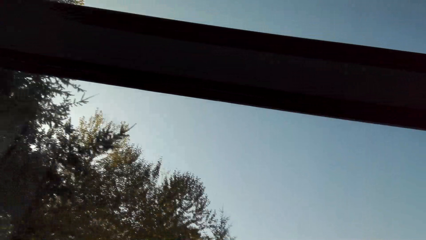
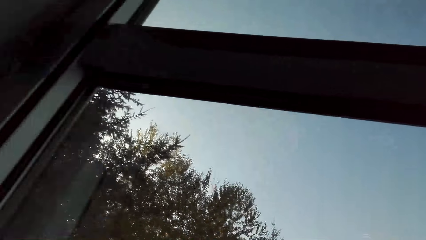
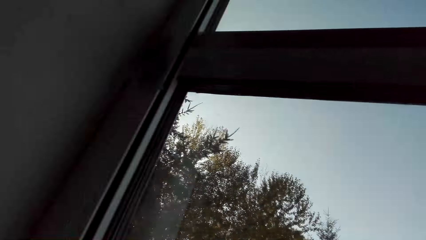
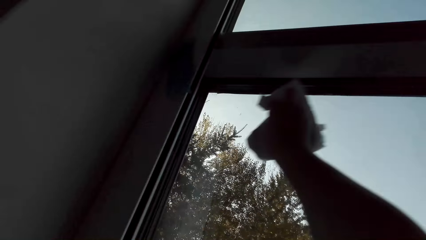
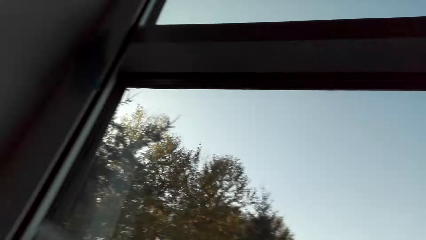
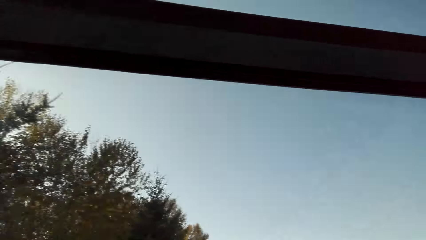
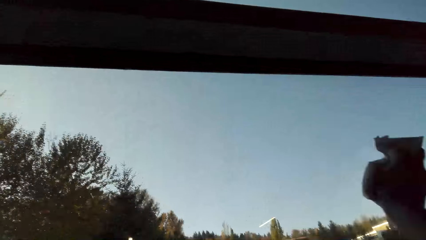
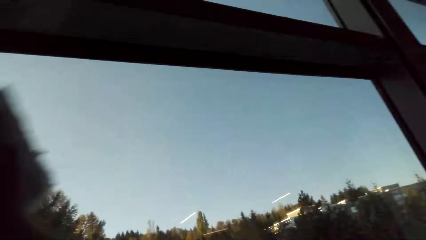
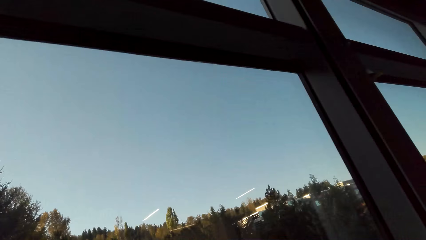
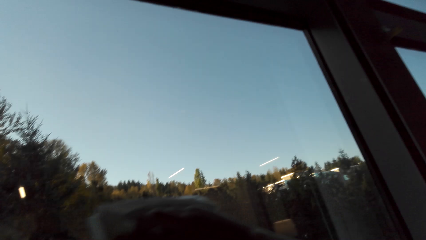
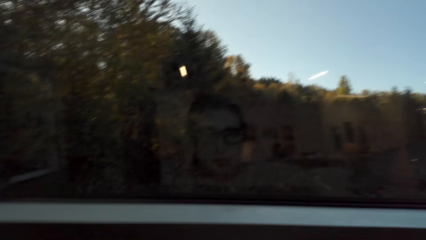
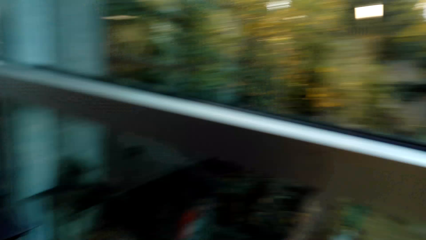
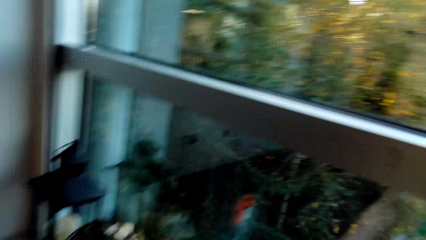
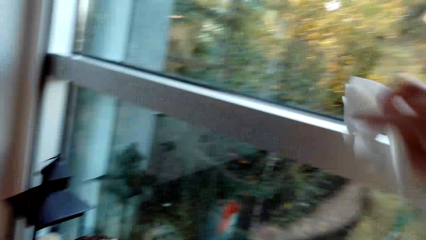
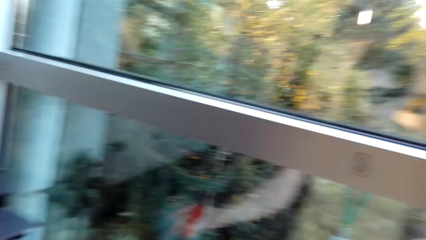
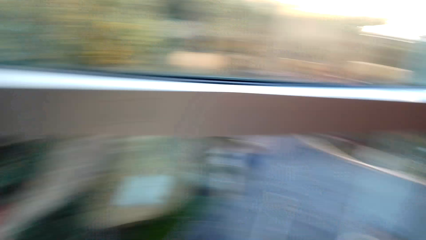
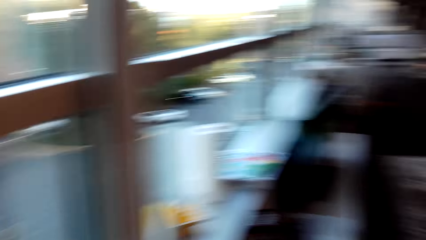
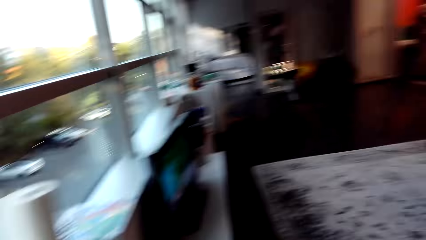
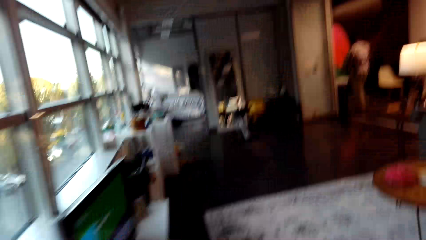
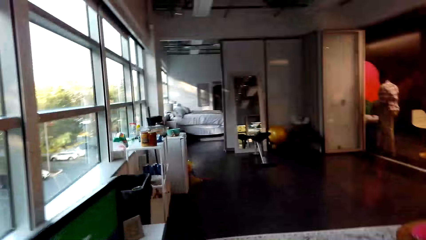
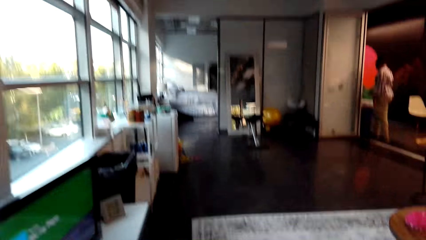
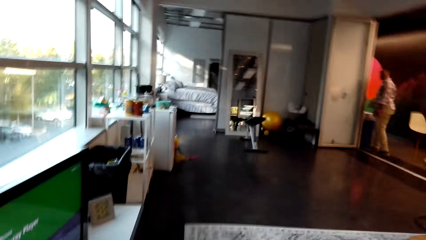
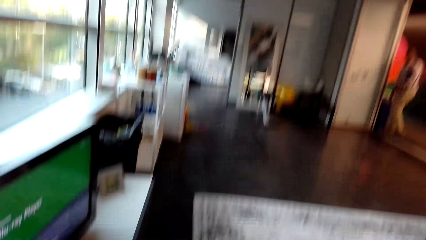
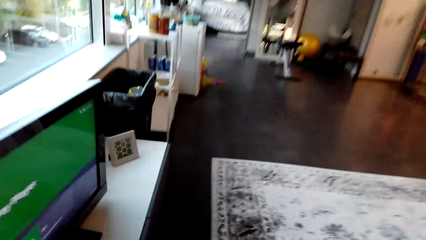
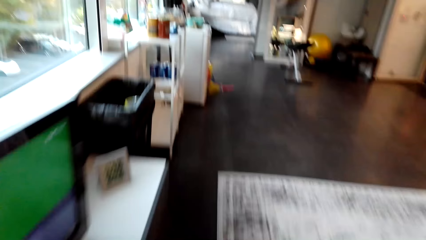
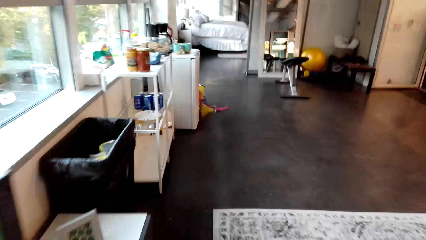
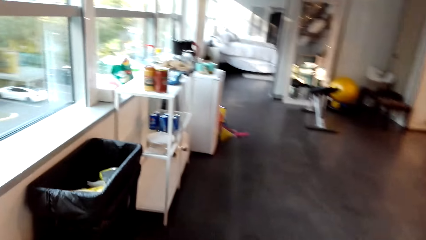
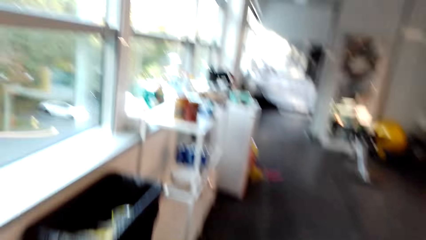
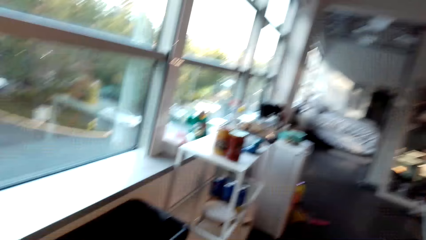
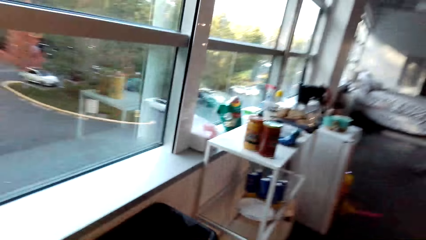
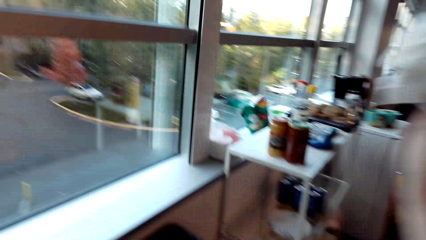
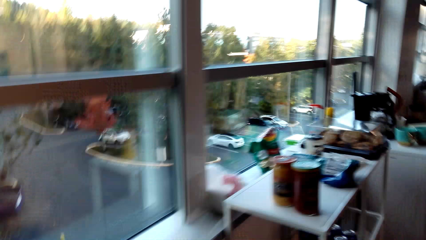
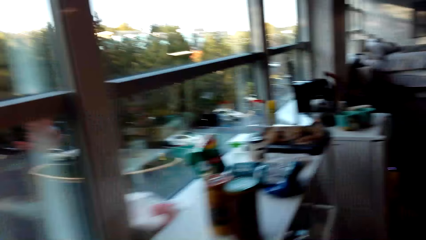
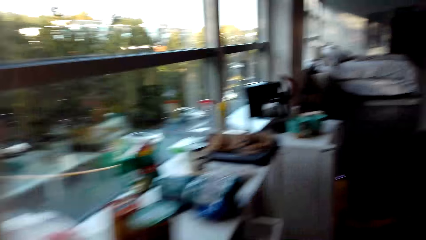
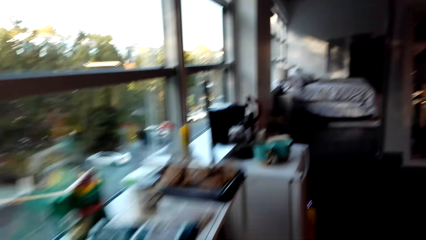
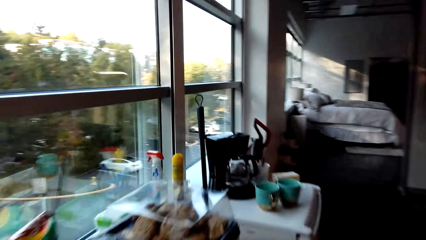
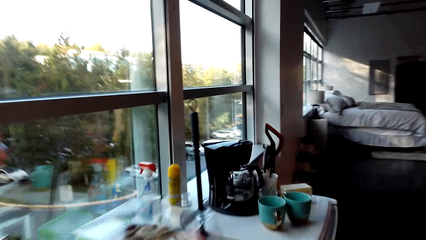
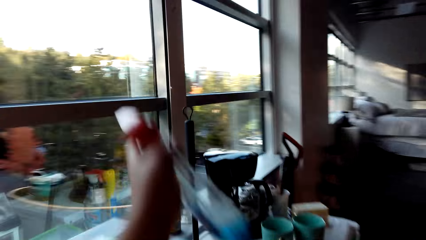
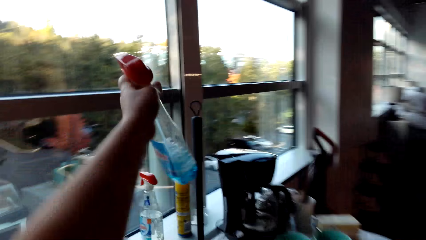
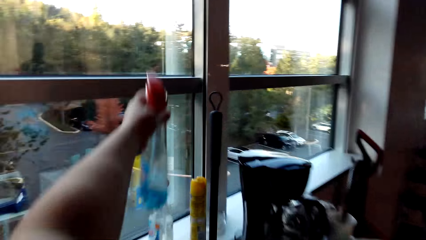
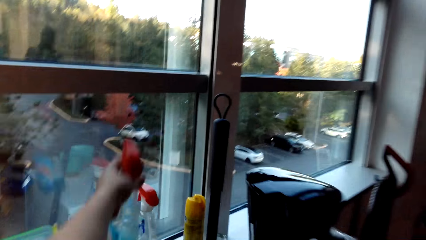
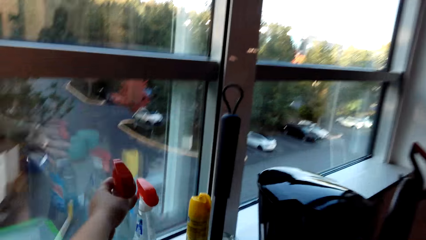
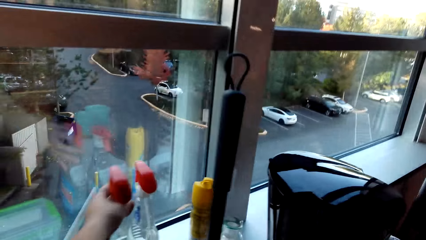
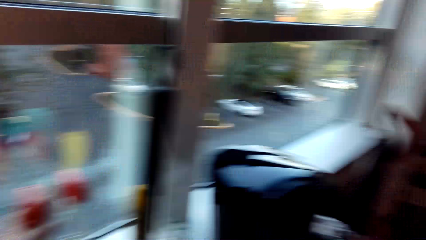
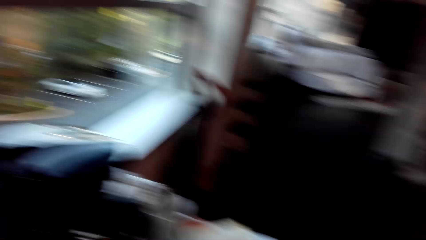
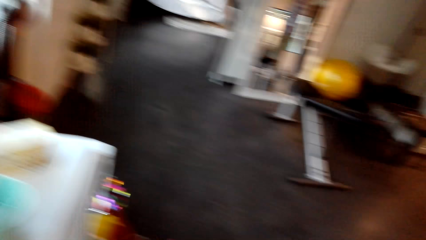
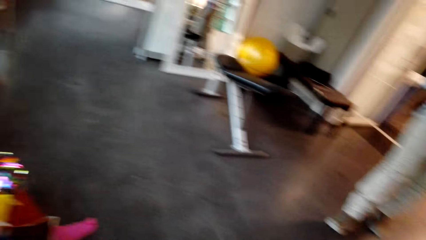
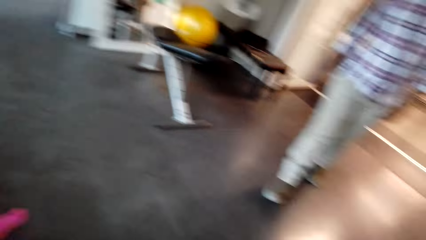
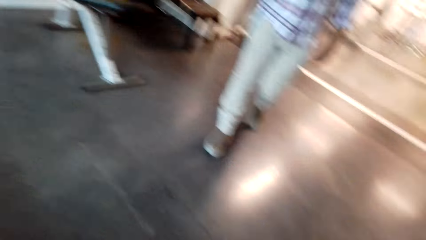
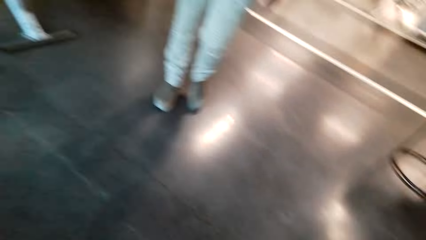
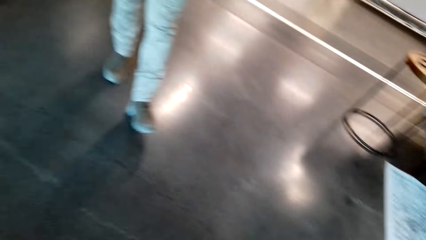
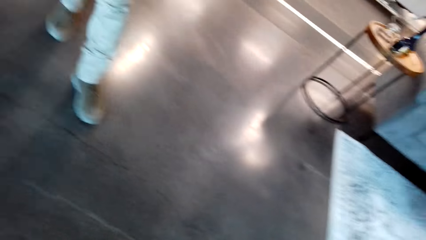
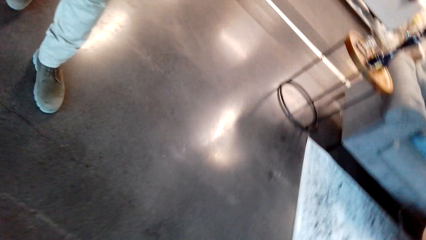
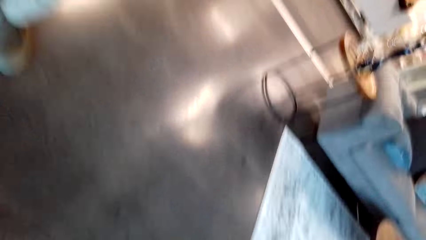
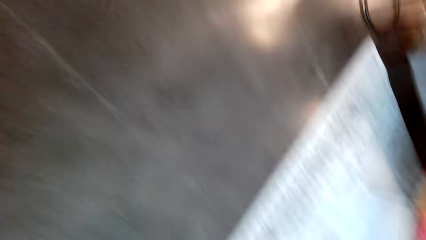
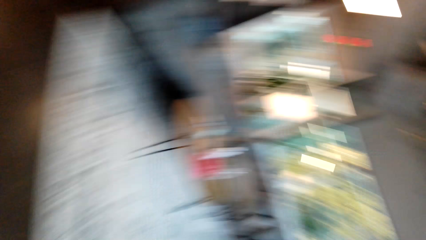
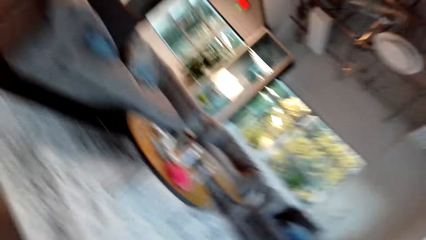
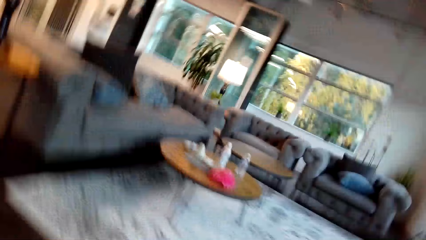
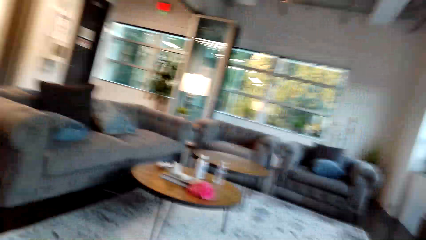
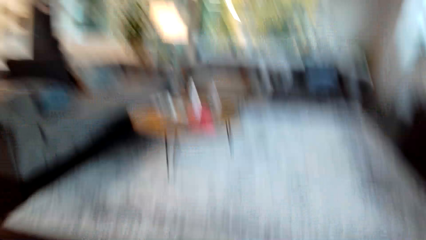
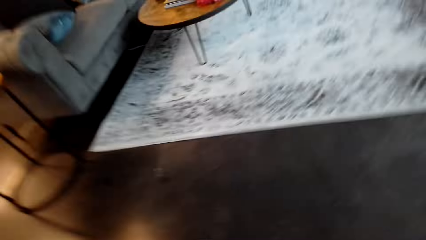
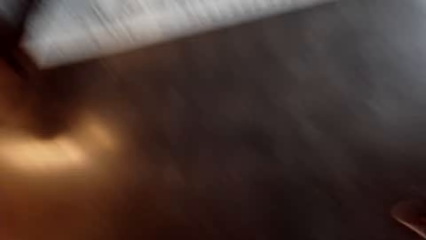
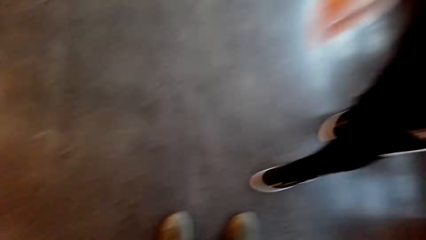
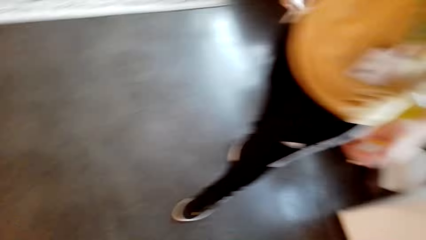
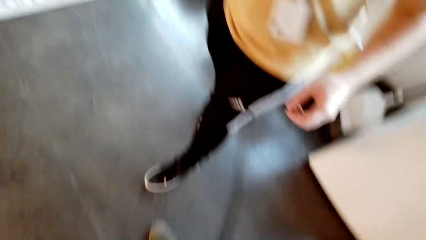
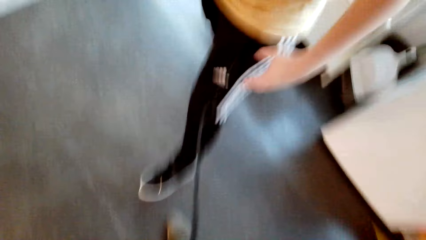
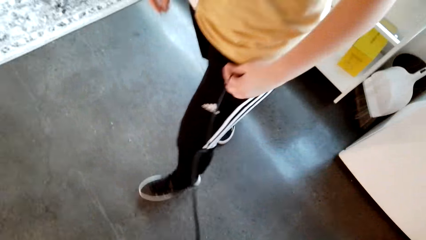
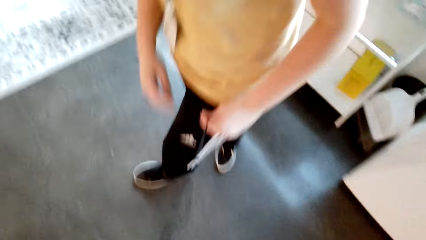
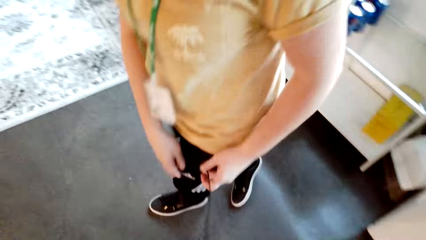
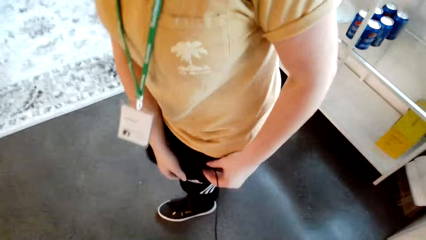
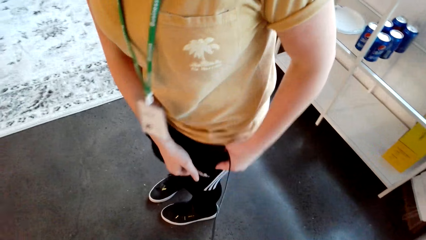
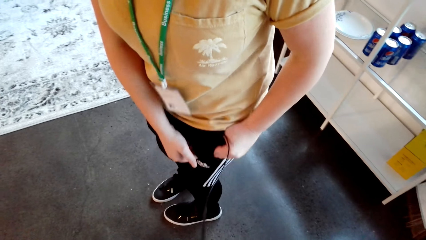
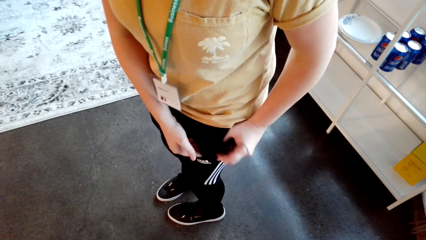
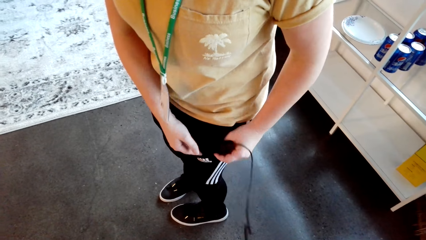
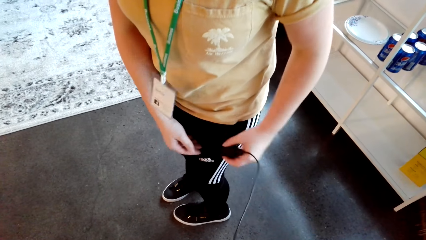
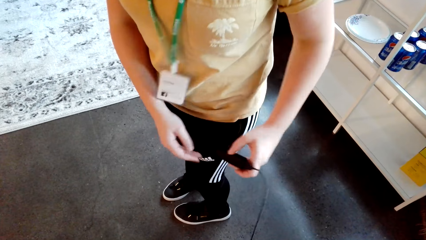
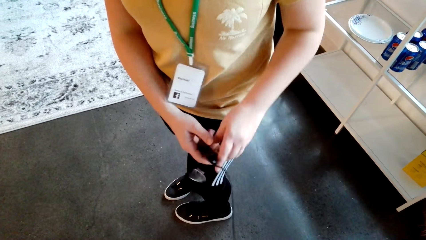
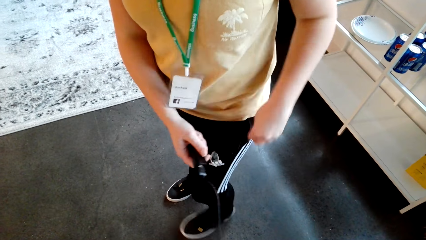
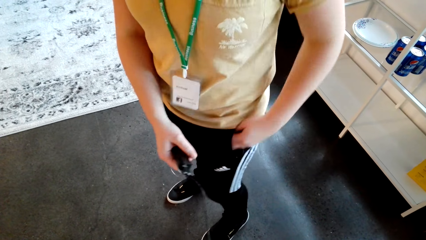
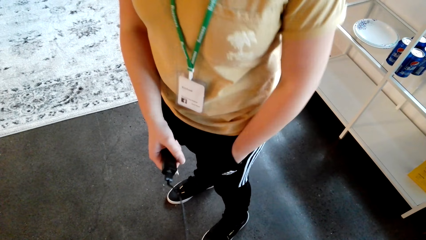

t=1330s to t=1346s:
The camera wearer walks around the room. They put down the spray on the table. A man walks towards the camera wearer. The camera wearer takes out something.
